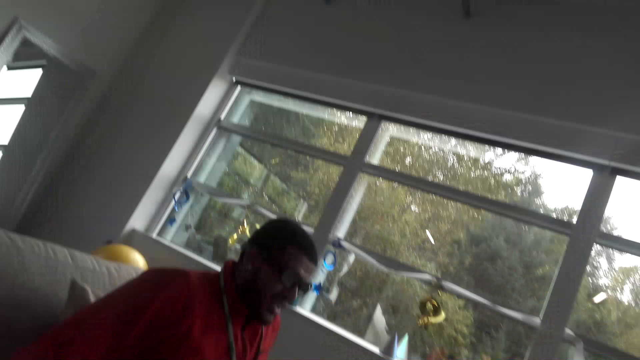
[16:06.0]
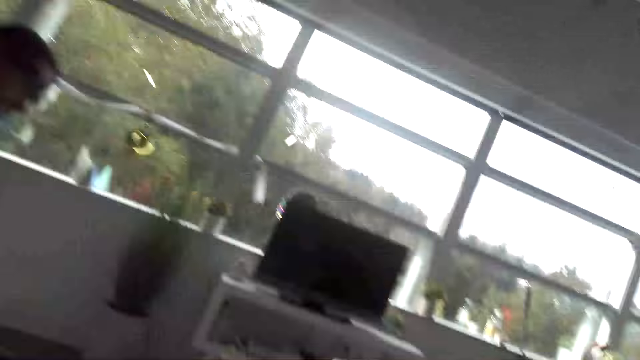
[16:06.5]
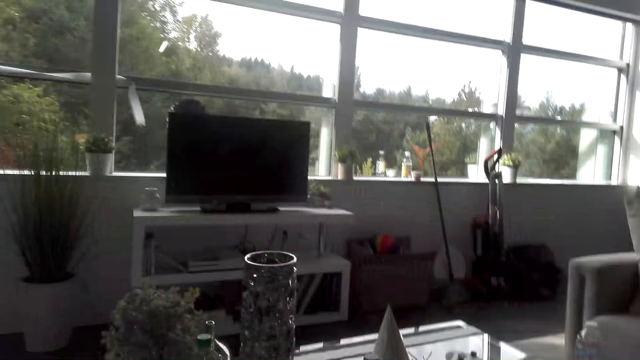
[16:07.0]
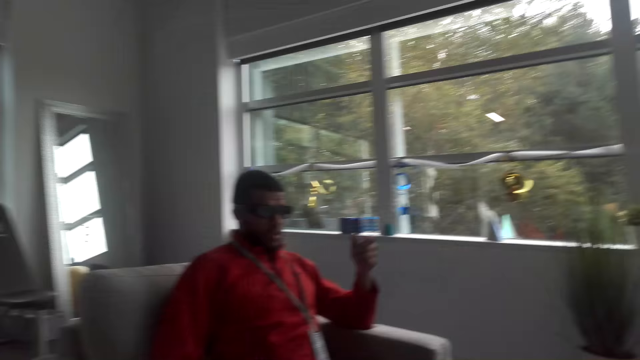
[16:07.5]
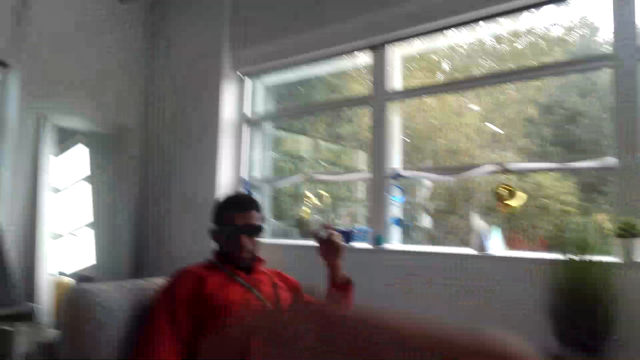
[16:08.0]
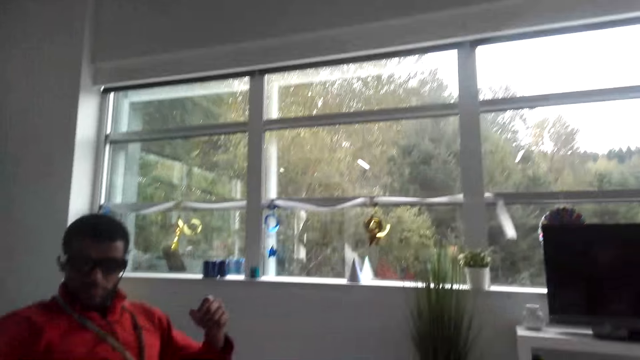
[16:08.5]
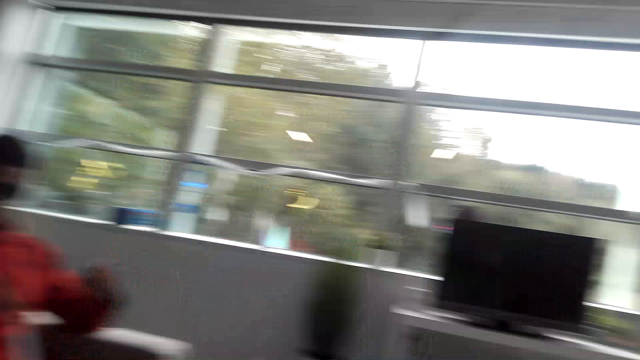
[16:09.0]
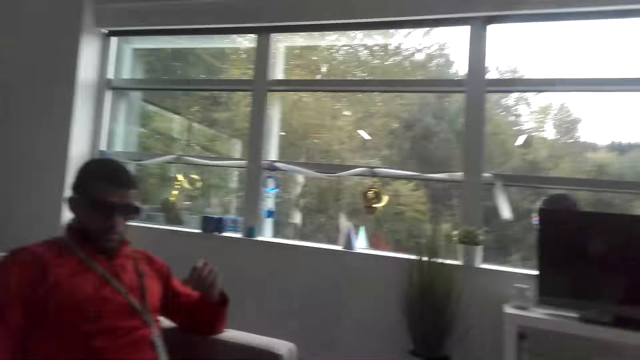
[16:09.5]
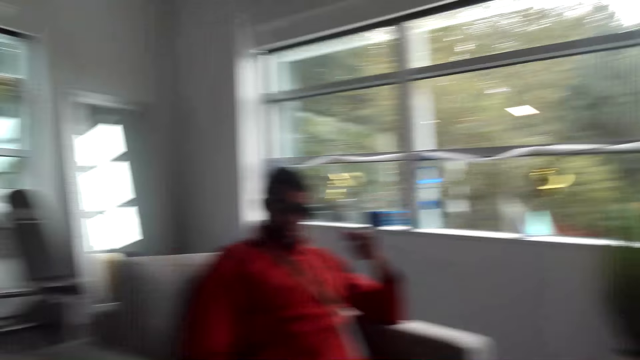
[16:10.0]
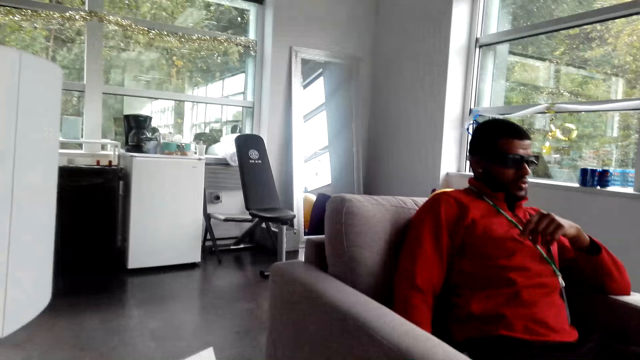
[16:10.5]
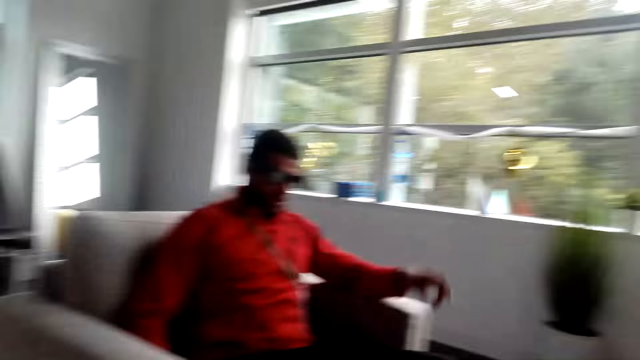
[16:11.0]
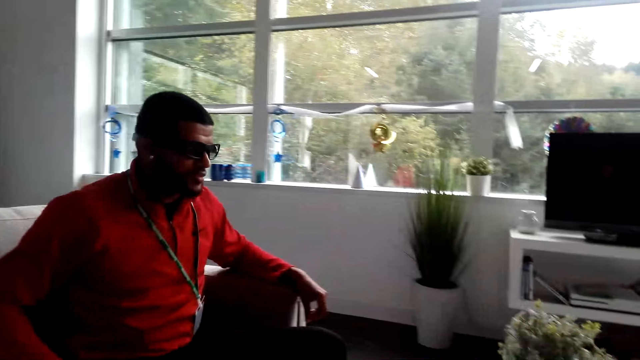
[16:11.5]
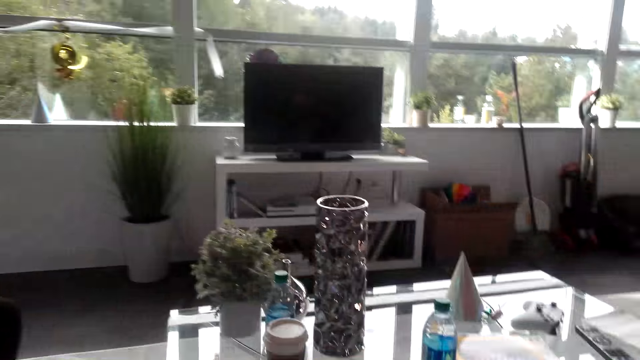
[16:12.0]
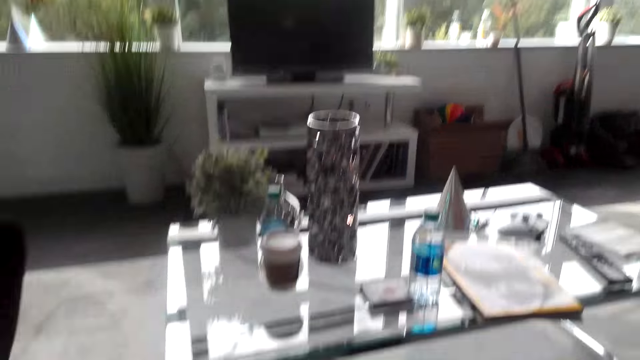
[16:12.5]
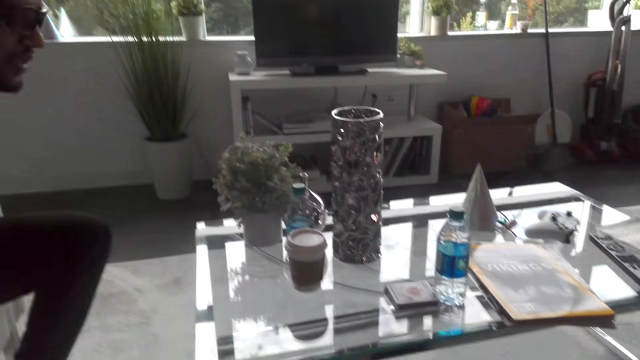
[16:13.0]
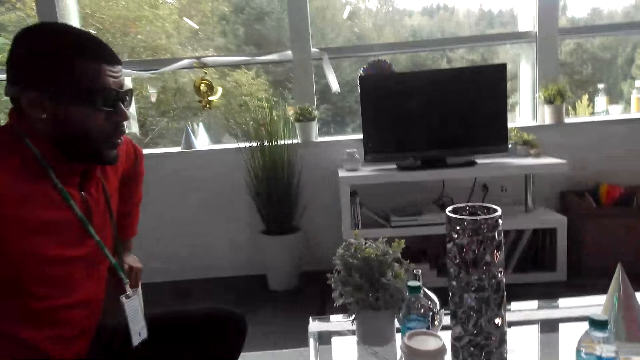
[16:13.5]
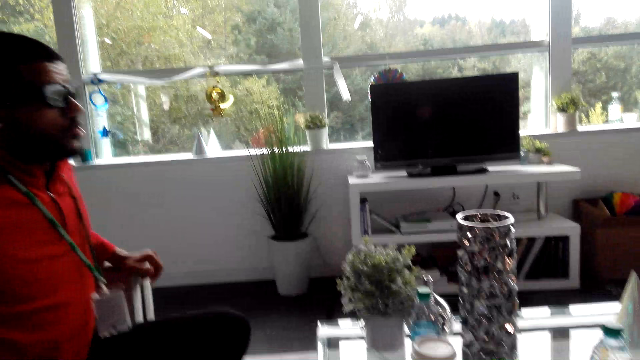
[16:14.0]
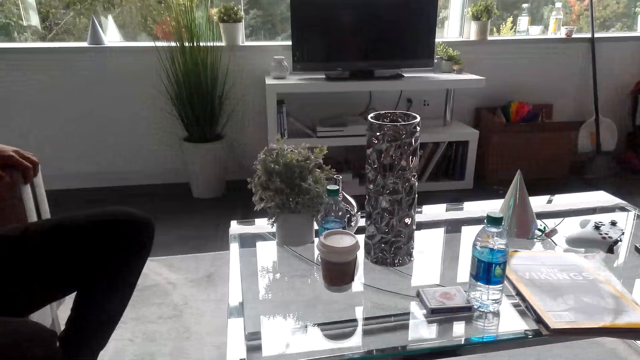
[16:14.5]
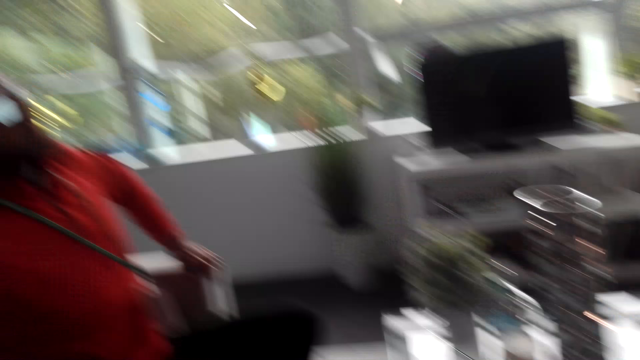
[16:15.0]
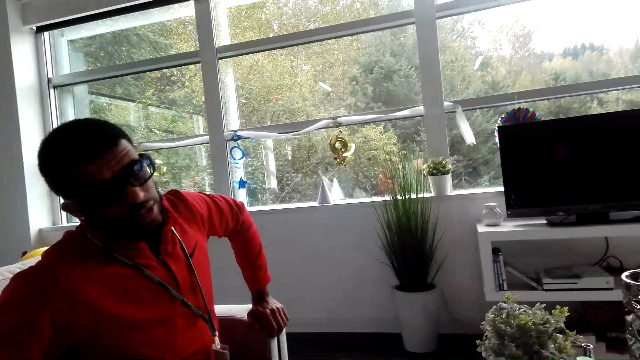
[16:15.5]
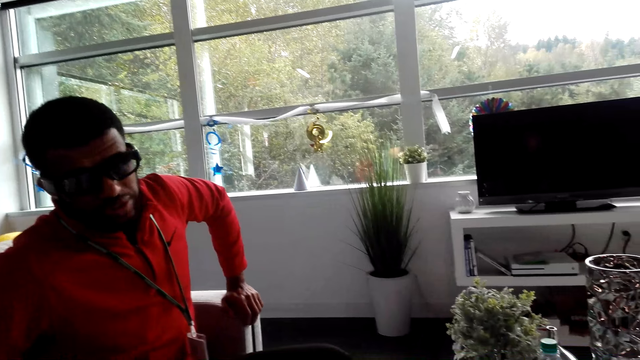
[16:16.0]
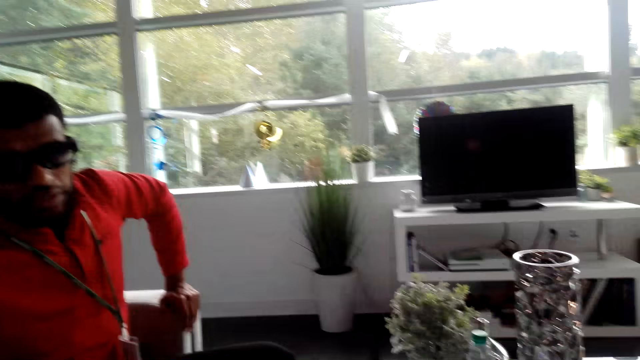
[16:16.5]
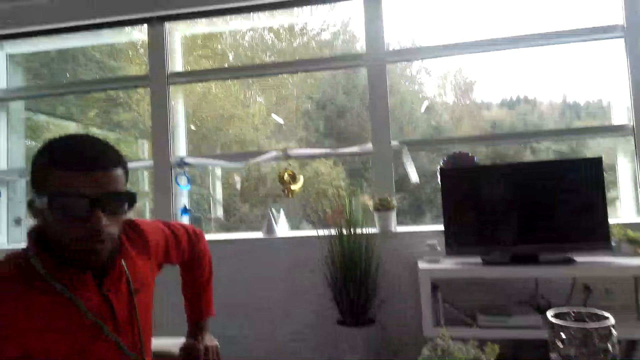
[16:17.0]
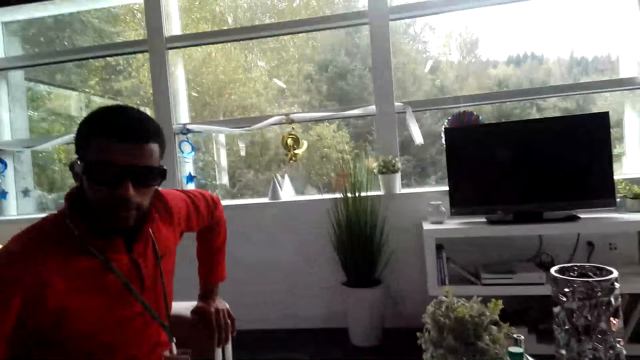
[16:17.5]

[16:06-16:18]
The camera wearer points at a person with his finger.

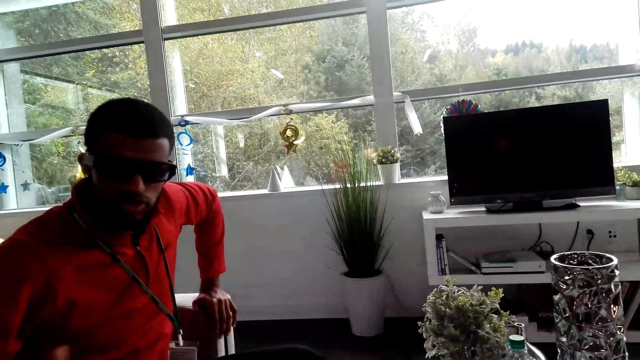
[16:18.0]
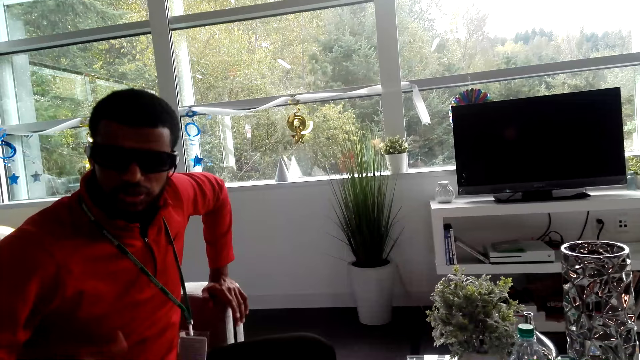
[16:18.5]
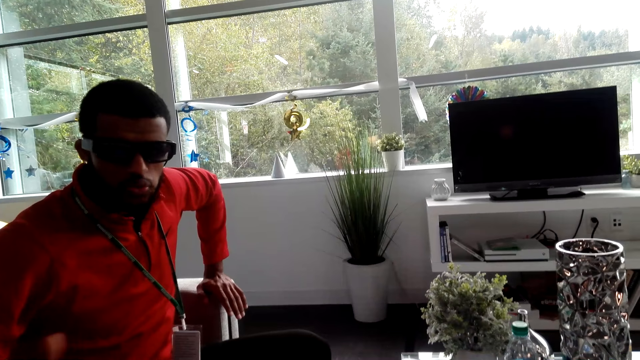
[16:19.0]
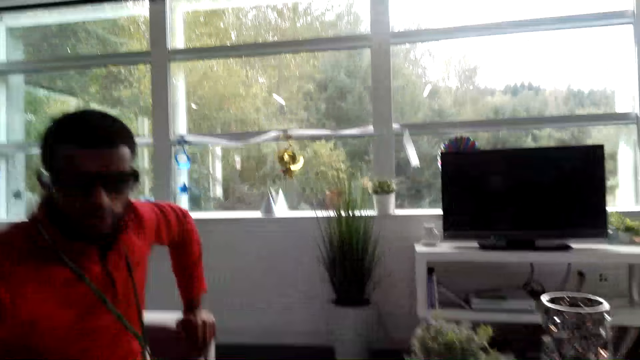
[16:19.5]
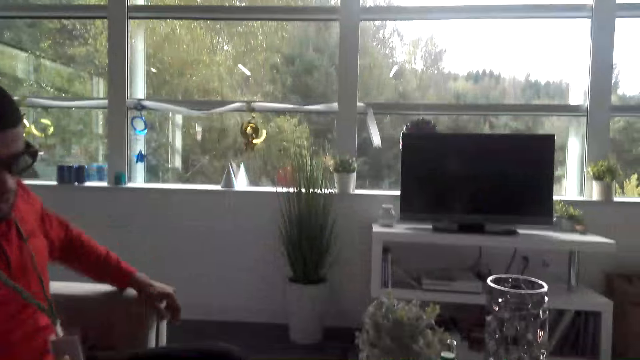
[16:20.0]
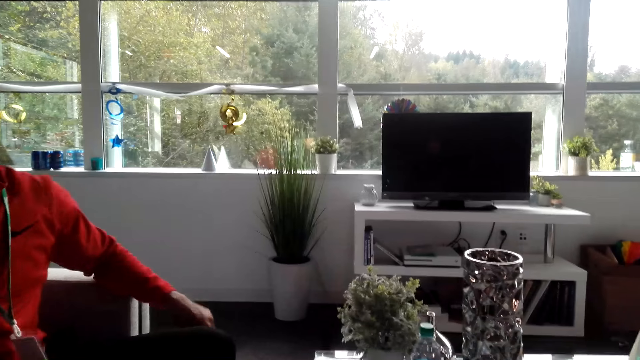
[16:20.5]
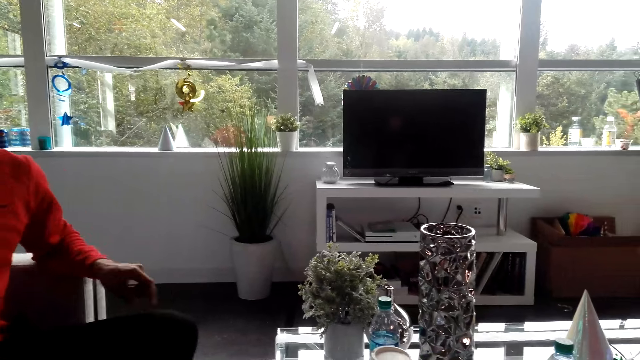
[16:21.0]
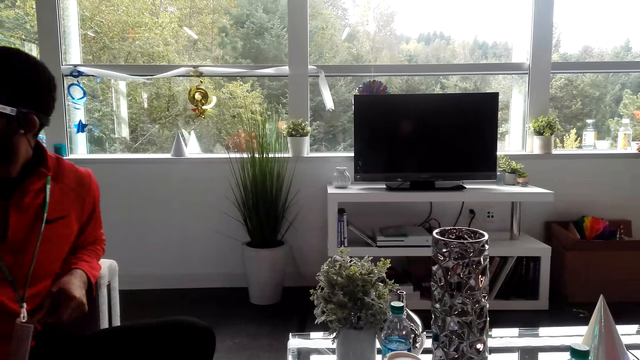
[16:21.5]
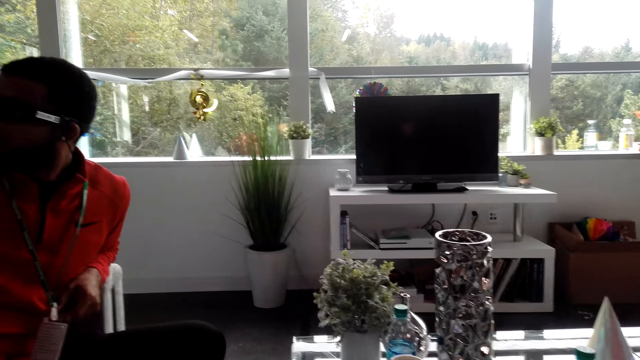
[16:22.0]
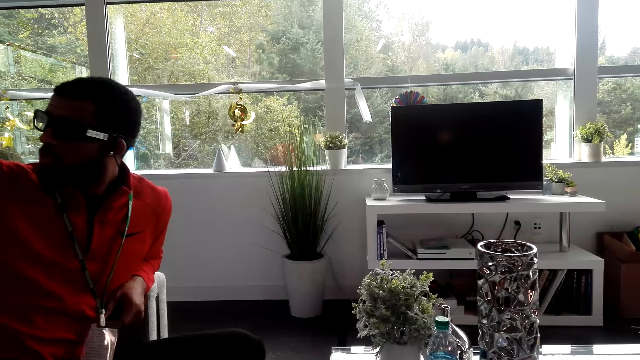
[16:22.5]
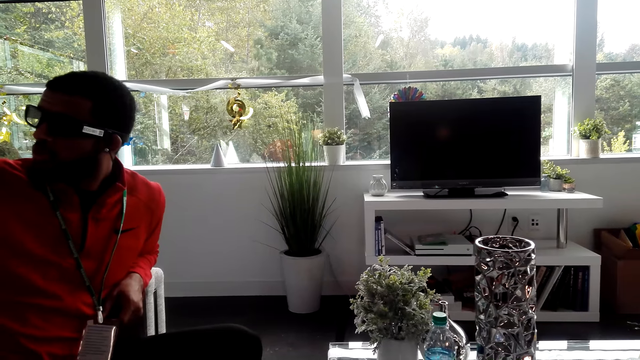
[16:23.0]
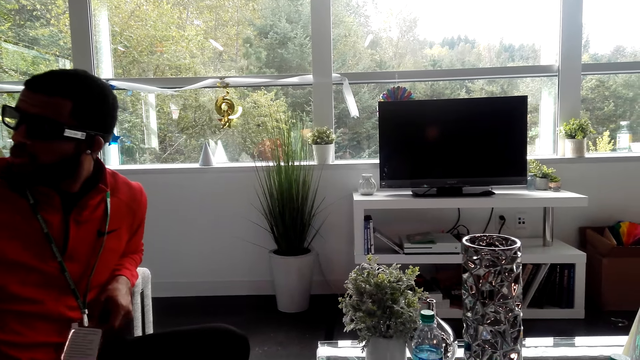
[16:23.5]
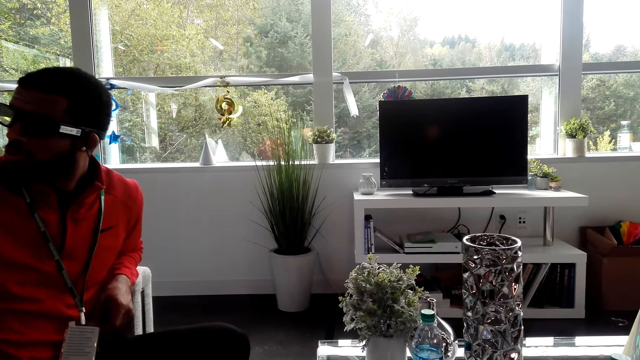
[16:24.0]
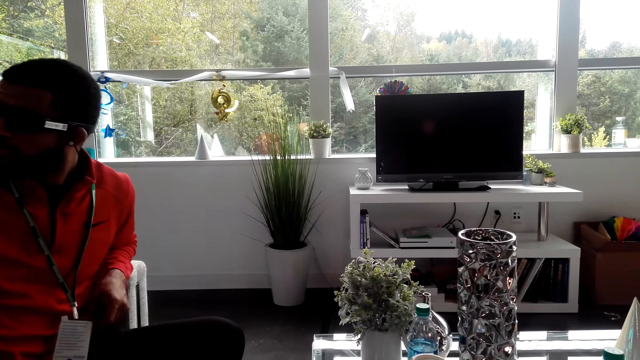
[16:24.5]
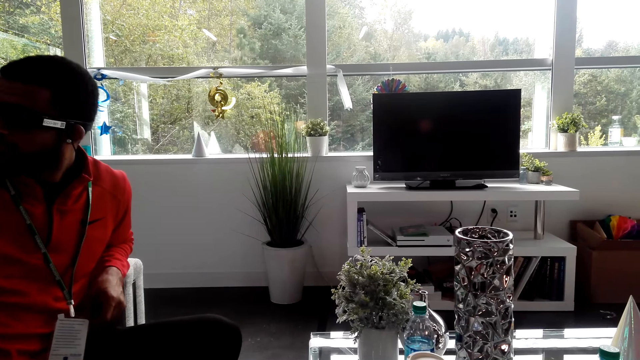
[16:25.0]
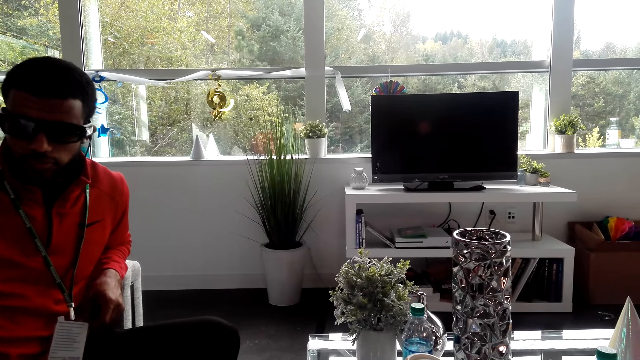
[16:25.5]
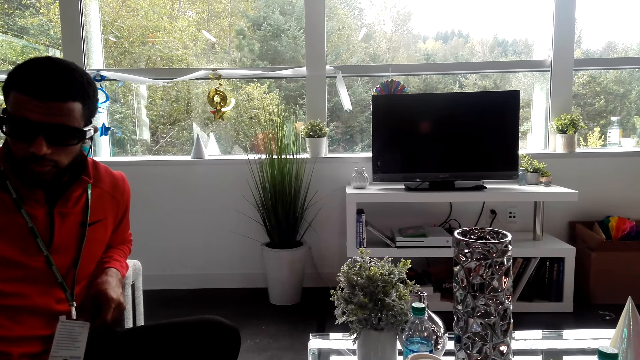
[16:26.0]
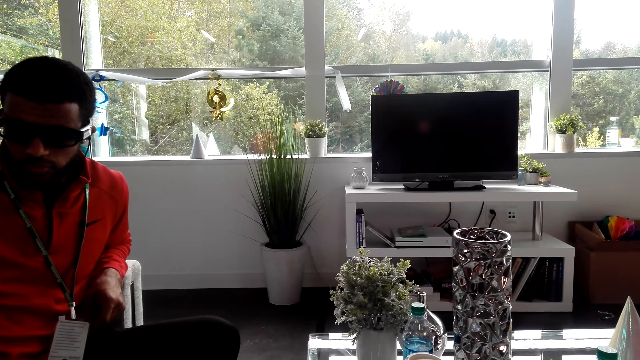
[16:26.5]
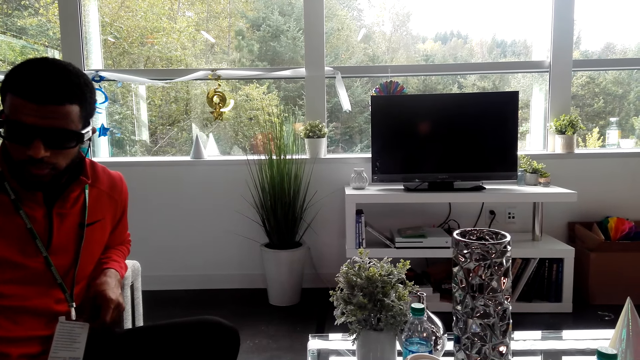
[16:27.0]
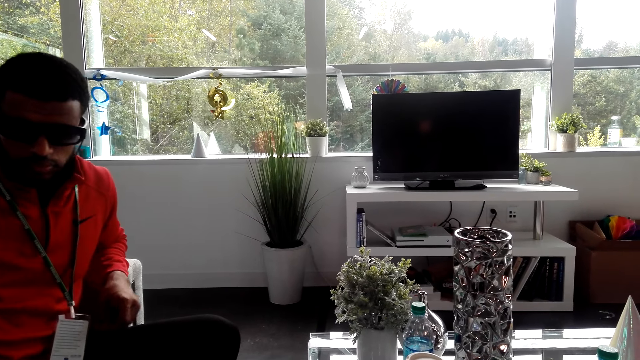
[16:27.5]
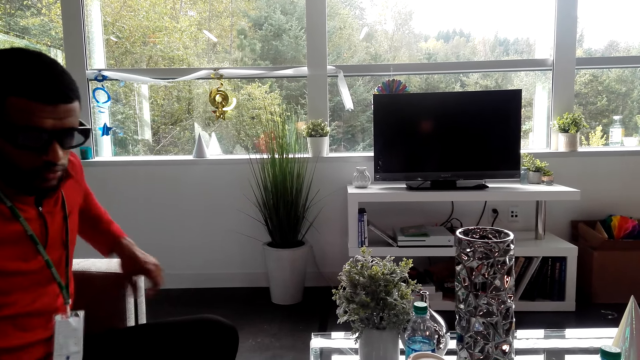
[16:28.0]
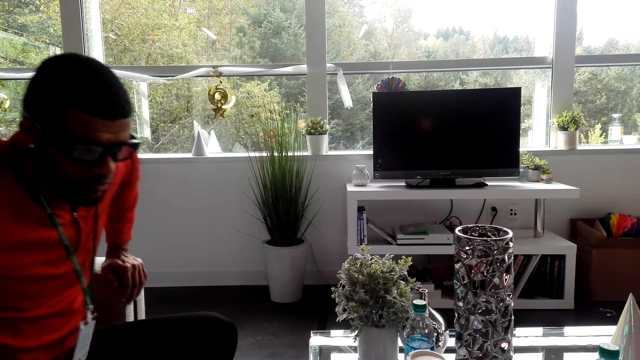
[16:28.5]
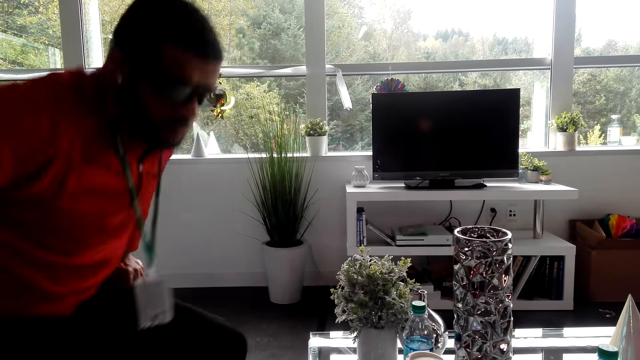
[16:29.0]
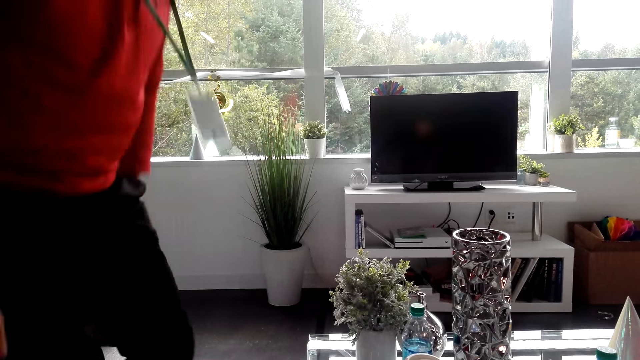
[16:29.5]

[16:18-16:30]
A man looks behind. The camera wearer gazes at the man. They gaze at the man again. The man stands up on his feet.
